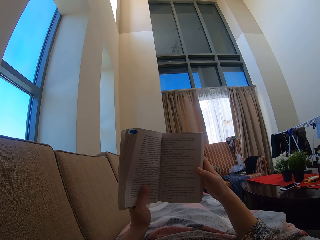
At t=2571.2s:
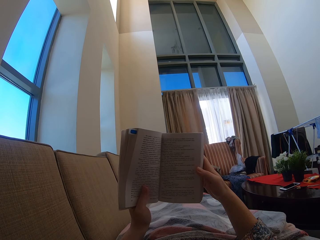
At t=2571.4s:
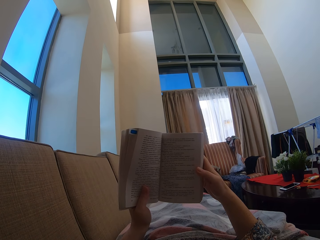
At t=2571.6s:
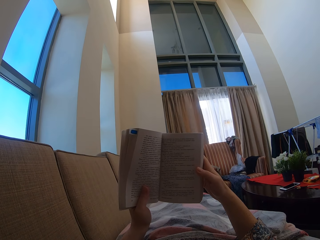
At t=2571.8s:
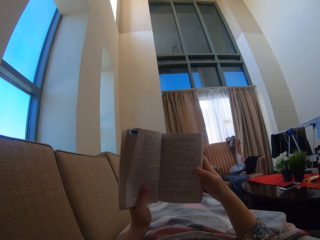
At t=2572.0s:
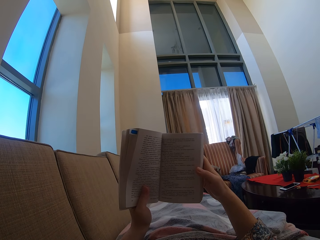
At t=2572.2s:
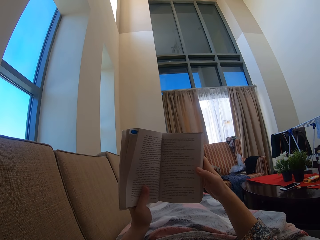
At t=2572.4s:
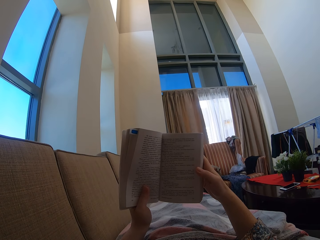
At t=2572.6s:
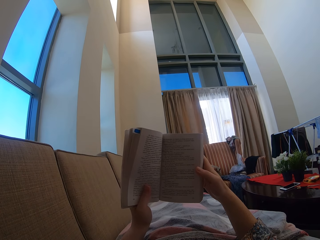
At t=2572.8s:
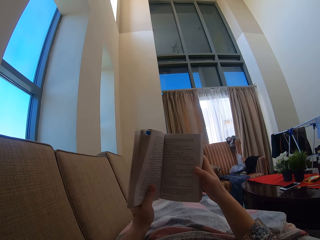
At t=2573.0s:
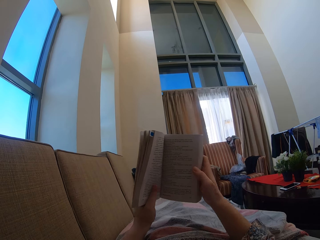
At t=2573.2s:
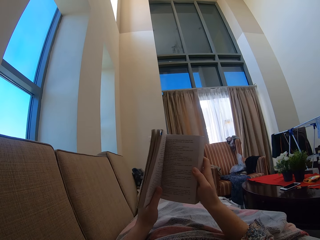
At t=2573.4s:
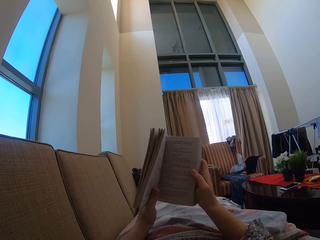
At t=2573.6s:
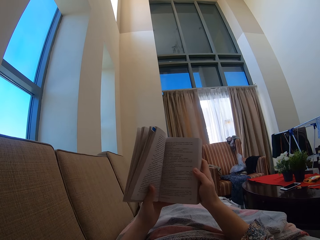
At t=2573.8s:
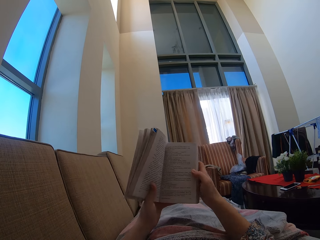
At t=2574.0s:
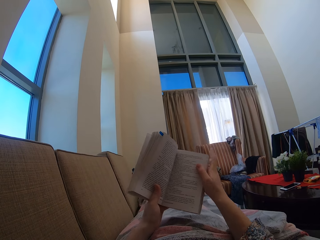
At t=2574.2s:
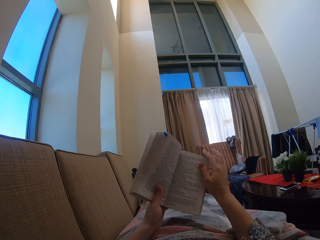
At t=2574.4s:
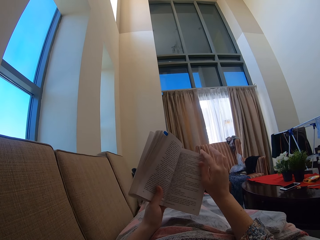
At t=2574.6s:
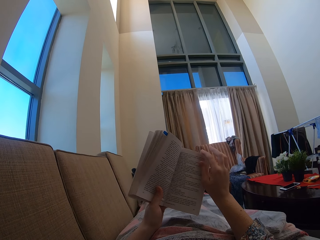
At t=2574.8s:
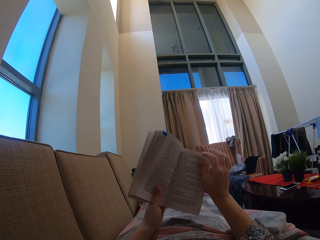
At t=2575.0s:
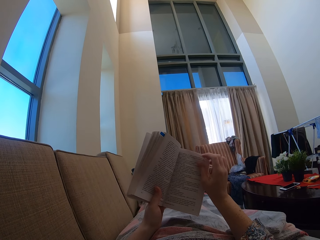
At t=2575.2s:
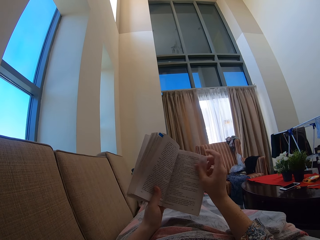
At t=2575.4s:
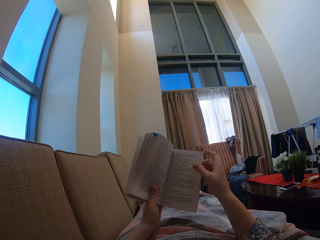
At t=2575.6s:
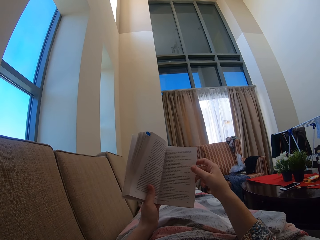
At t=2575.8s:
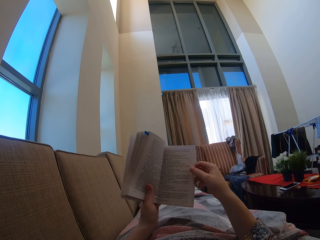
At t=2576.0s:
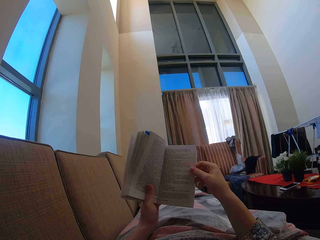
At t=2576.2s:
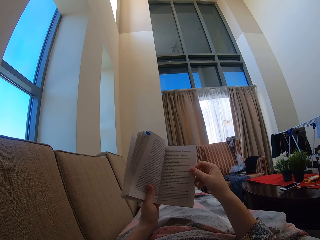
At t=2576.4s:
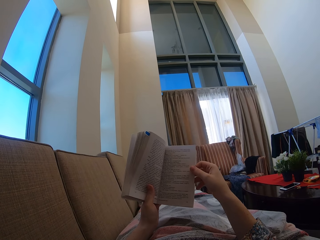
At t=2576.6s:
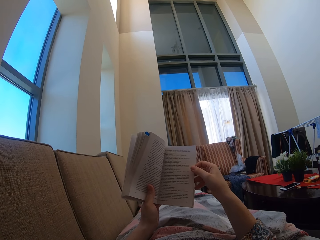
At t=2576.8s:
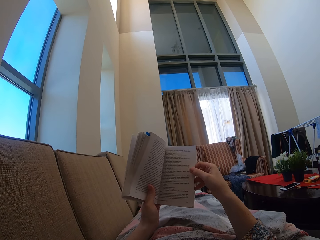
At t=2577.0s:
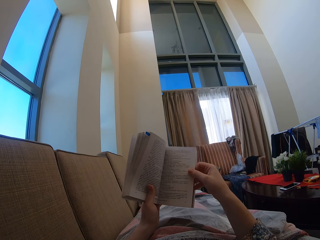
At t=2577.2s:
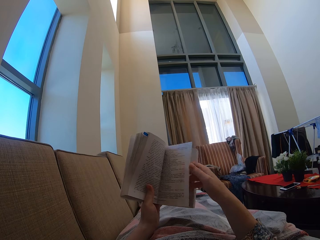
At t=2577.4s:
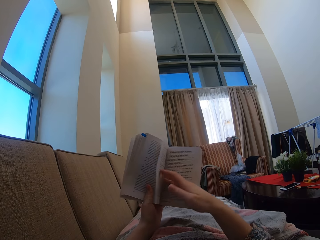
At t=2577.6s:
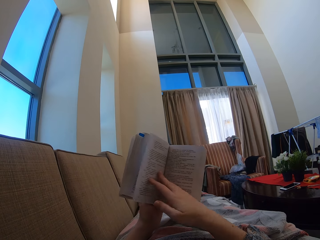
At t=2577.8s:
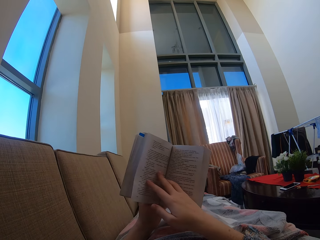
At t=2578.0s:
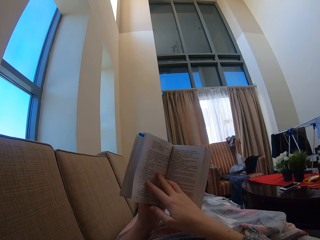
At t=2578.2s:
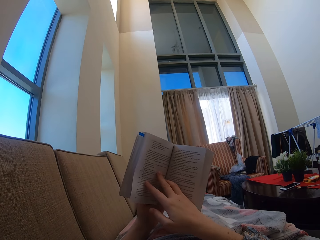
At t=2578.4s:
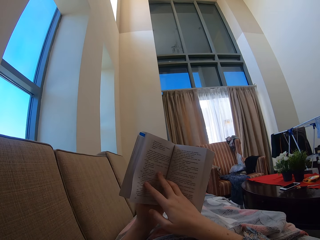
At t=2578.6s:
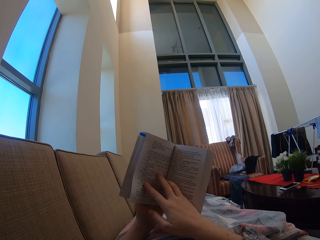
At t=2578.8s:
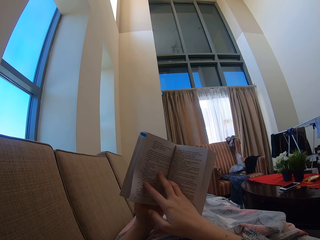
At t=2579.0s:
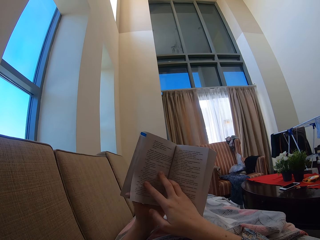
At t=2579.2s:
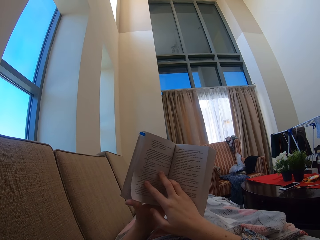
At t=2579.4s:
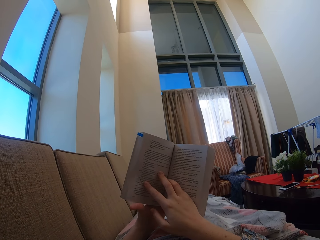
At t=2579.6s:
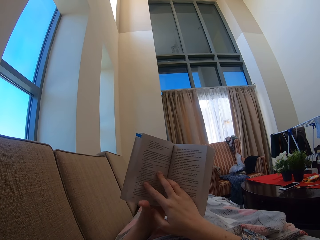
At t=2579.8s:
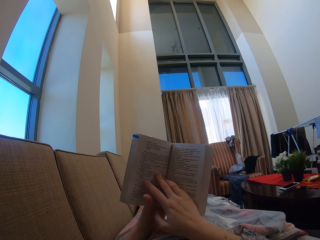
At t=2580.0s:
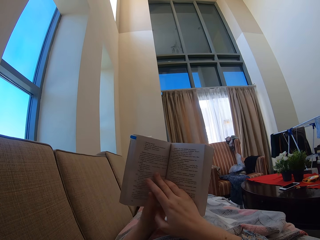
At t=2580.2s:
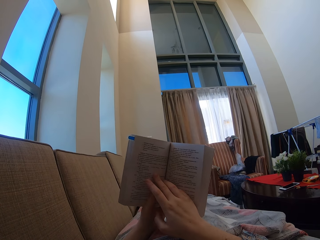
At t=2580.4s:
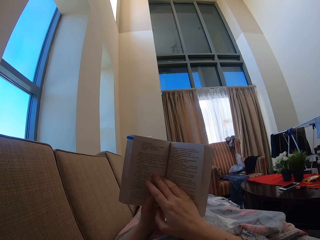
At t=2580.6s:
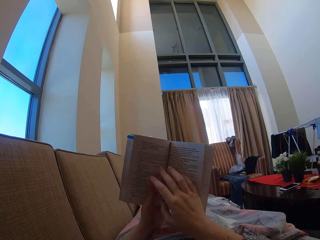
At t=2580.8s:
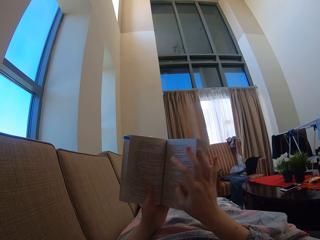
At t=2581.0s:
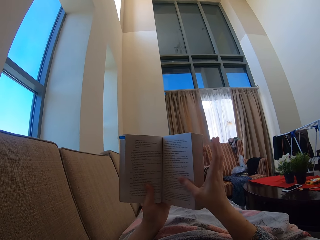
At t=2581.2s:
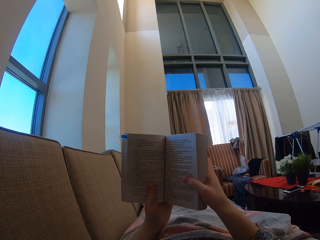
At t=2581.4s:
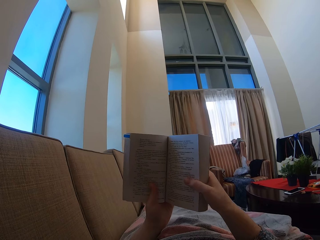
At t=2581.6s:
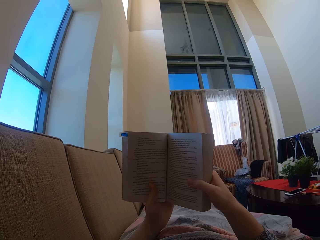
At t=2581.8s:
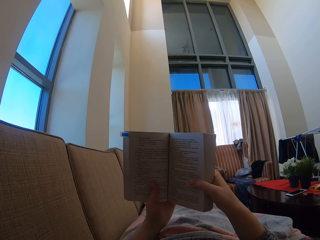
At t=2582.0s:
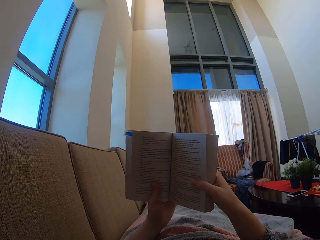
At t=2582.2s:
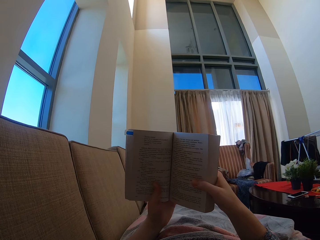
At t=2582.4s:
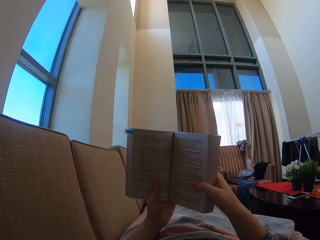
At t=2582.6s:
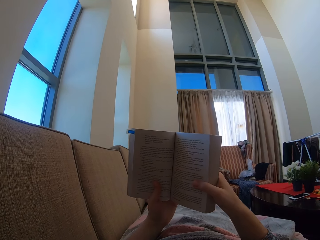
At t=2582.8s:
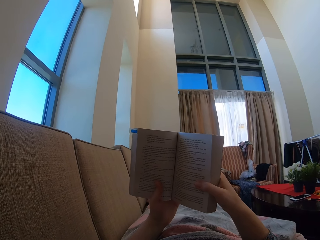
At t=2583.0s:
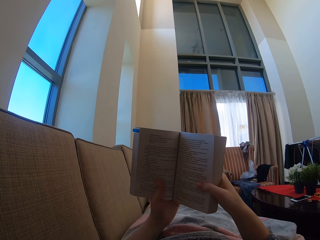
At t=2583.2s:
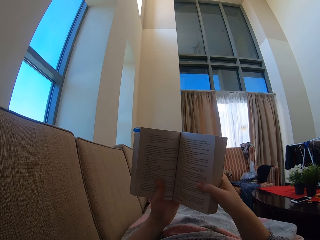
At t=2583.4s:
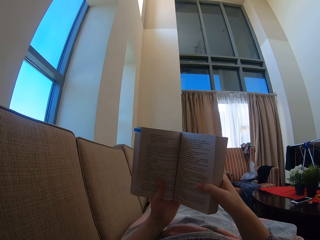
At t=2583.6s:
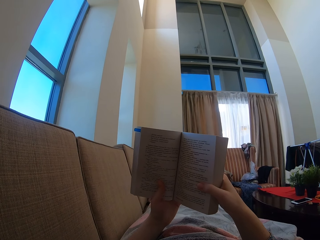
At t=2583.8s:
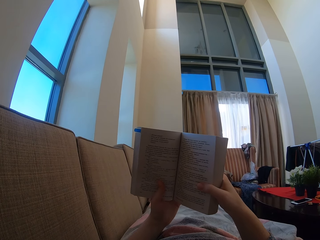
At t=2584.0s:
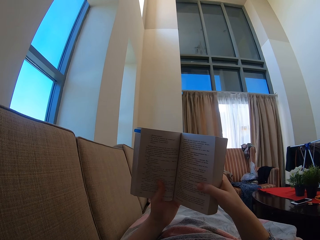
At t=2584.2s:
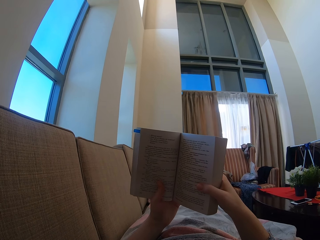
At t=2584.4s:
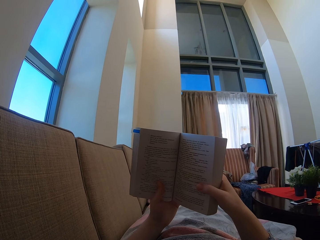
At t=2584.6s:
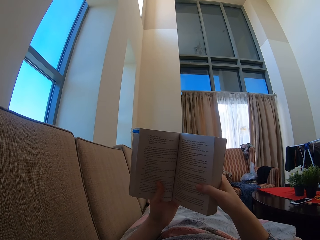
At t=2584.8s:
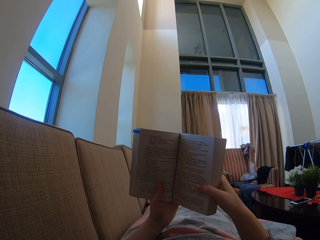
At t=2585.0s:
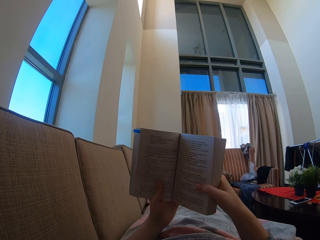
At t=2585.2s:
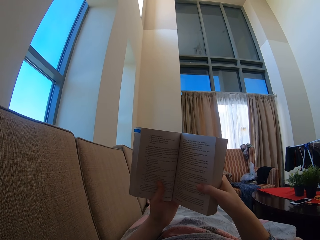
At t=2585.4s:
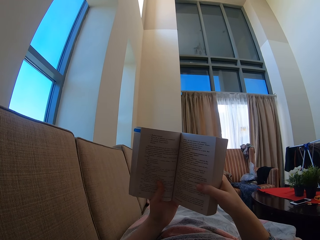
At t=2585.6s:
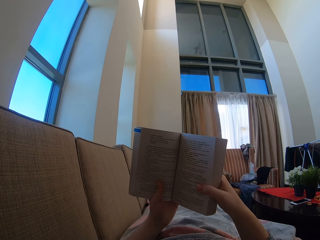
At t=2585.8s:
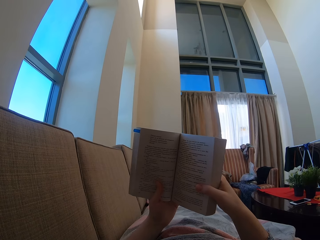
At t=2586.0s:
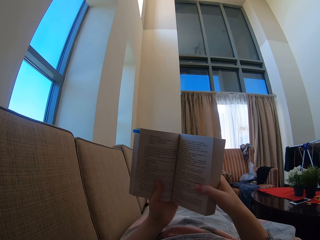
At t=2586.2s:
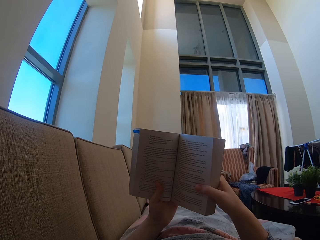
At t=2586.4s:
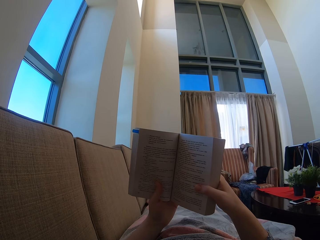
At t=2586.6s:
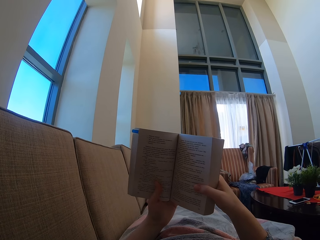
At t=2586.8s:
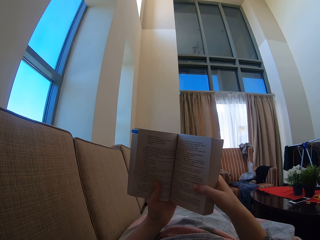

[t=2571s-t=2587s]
The camera wearer moves the hand on the book. They hold the page of the book. They turn the page of the book. They peruse the book. They read the book. They hold the book. They move the finger on the book. They move the hand on the book. They hold the book. They hold the book again.

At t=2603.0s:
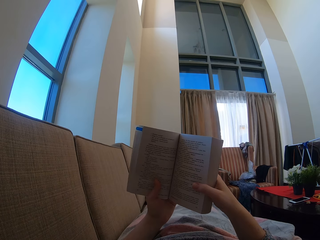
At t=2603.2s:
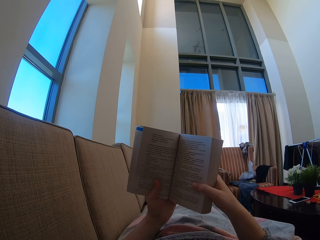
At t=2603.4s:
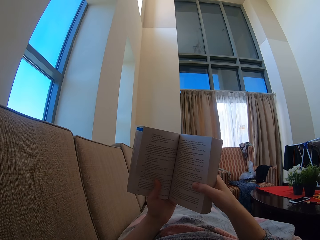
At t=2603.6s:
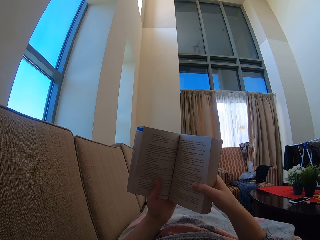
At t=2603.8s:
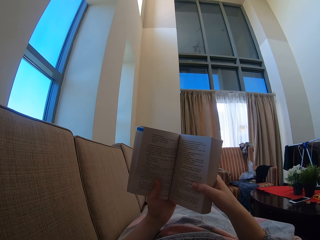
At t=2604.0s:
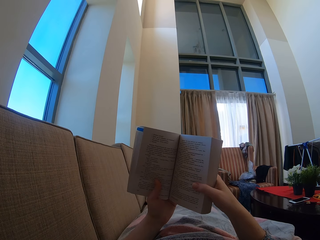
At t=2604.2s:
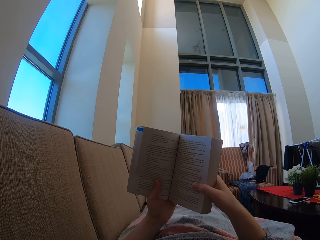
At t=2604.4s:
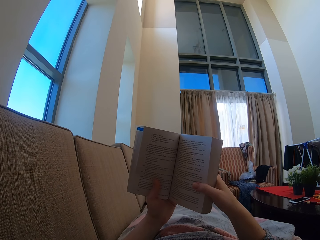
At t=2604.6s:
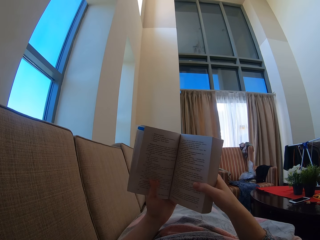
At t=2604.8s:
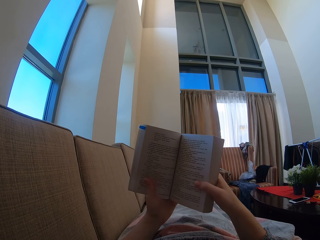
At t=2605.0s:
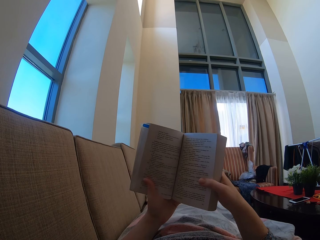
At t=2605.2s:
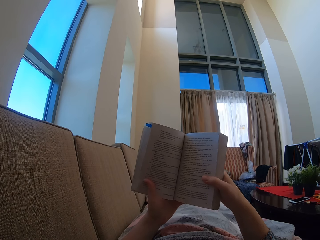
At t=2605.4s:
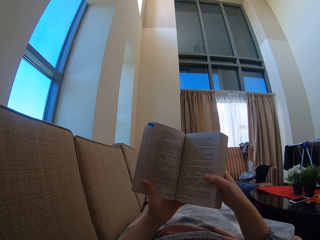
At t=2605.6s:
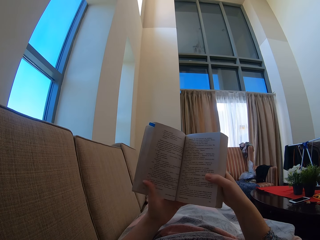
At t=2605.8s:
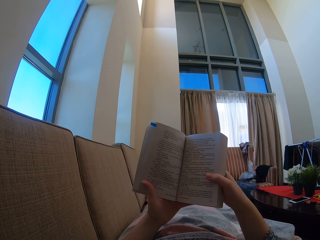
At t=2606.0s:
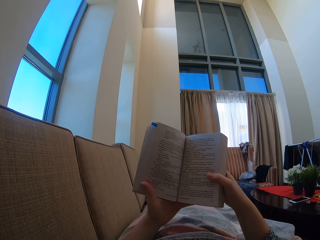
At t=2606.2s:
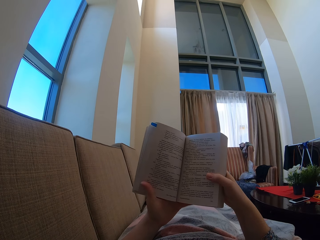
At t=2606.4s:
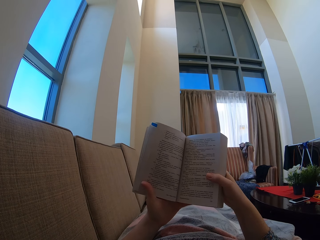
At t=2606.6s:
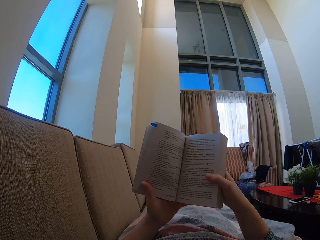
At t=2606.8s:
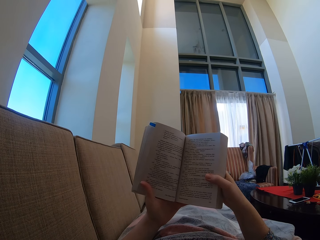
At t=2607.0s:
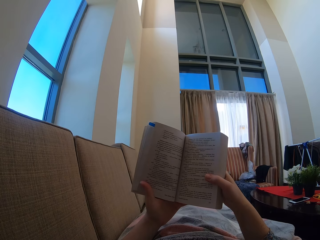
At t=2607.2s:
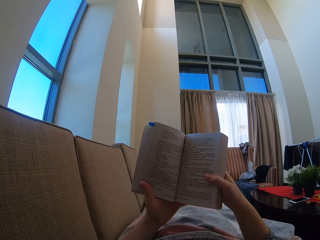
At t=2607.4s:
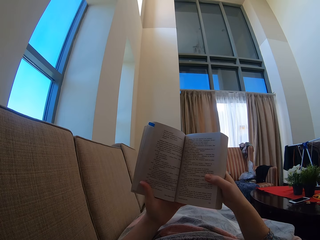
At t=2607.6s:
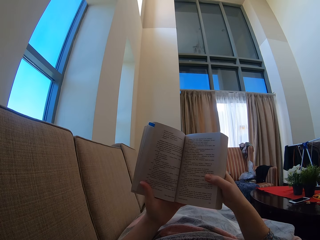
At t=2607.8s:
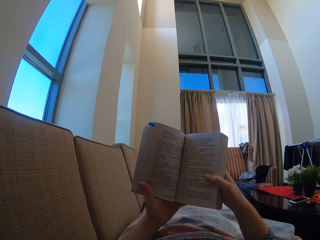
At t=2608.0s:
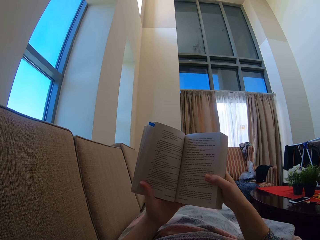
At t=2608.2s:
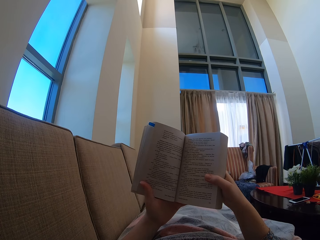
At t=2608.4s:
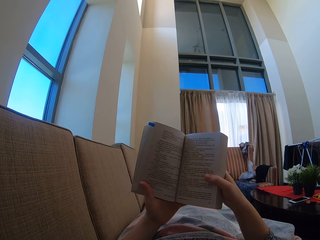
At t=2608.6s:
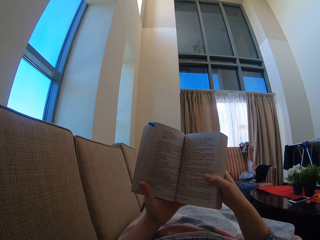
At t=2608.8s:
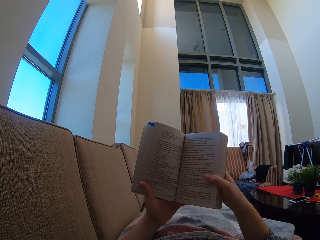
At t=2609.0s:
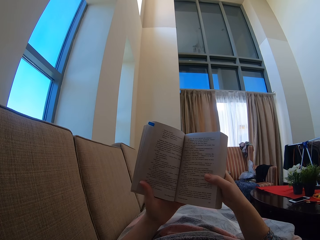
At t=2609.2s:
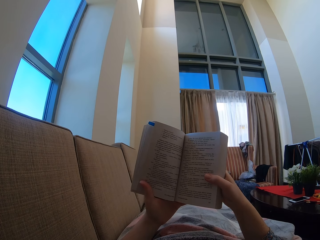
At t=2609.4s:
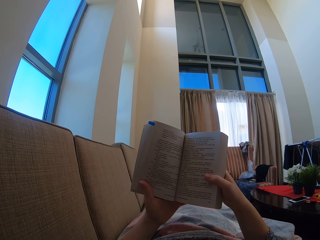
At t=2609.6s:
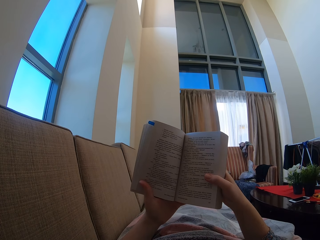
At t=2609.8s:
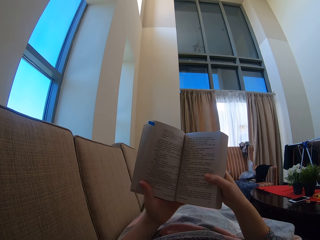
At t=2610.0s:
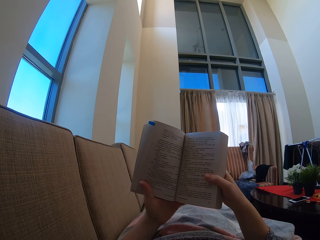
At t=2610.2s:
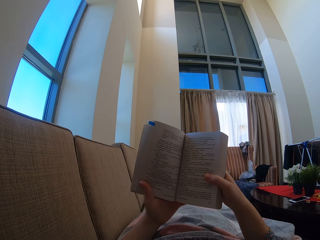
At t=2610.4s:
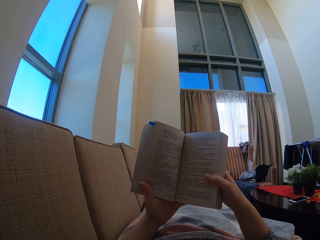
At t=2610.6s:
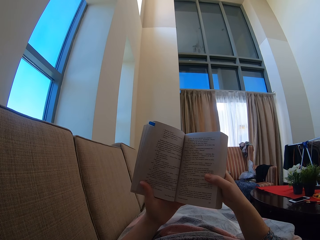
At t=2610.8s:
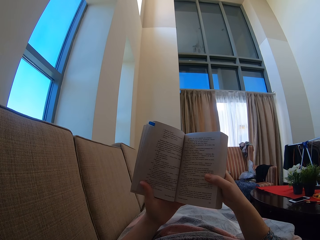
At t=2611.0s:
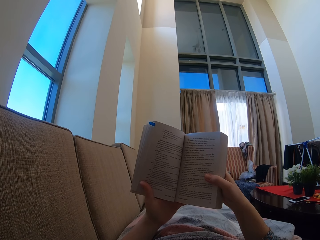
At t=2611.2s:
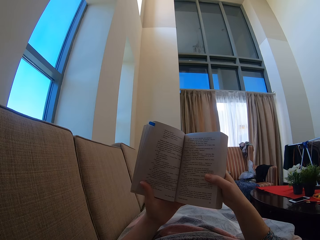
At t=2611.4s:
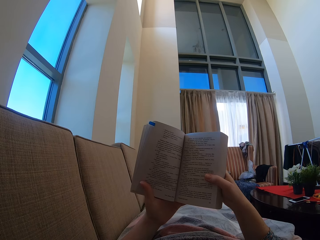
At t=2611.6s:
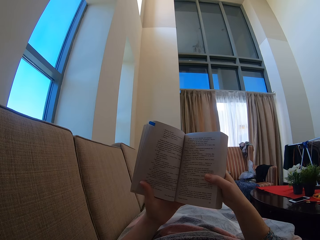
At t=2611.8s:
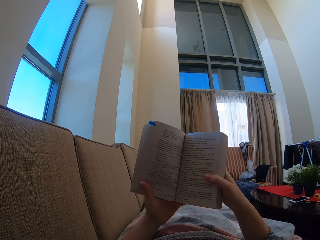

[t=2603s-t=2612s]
The camera wearer moves the finger on the book. They hold the book.
